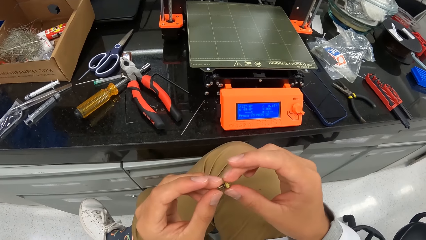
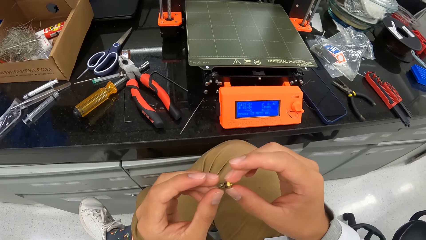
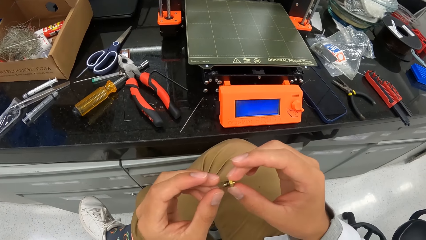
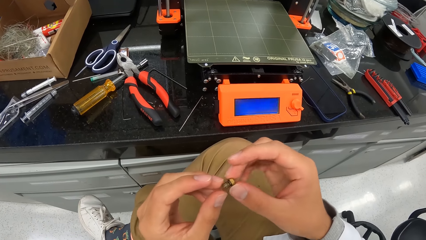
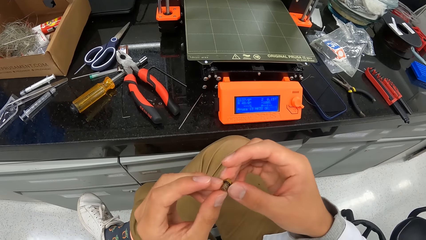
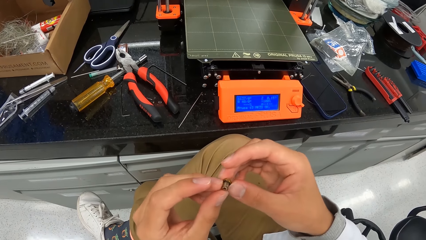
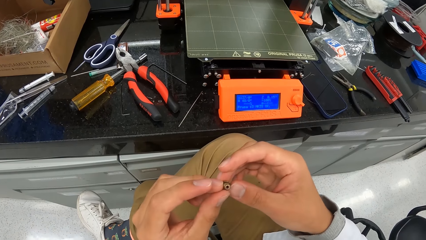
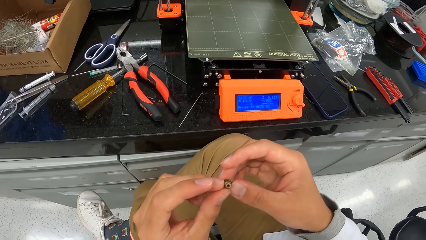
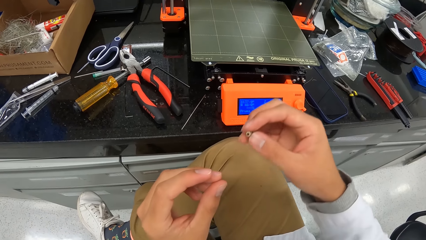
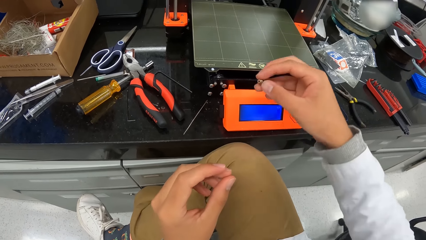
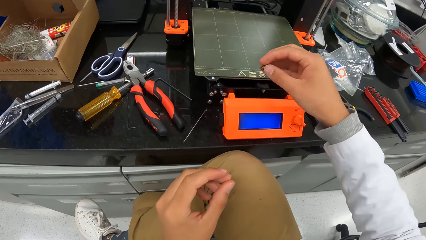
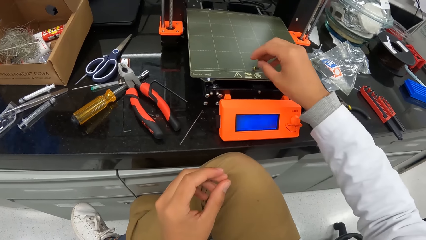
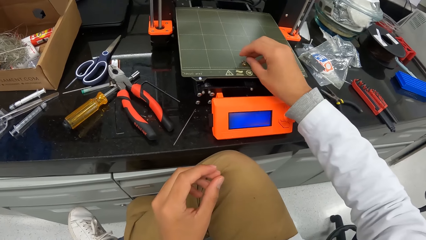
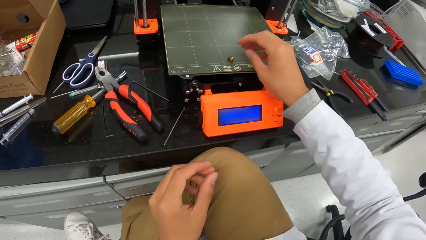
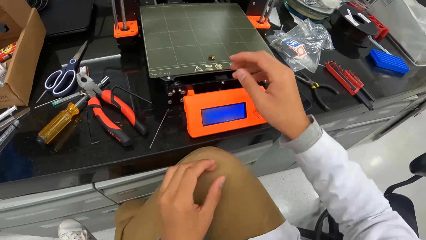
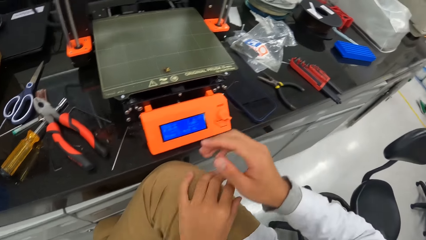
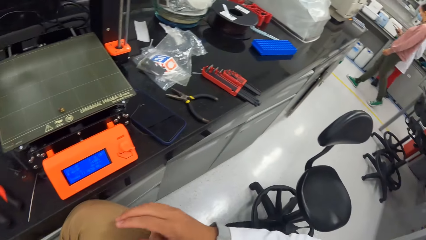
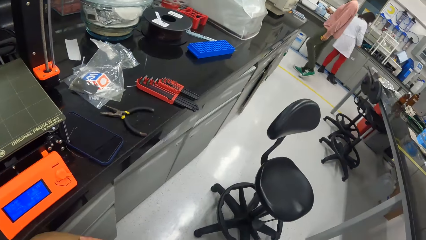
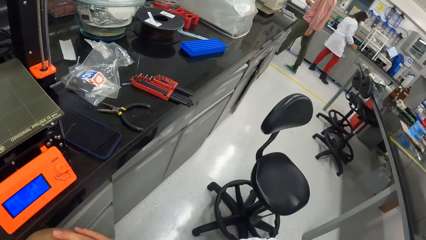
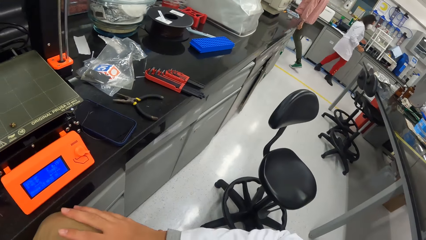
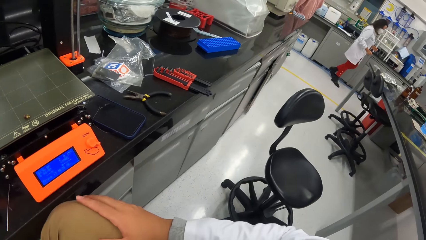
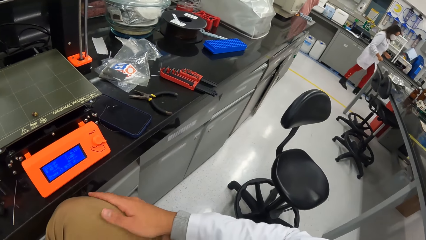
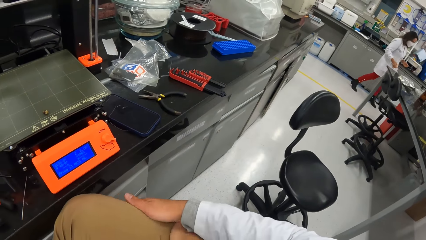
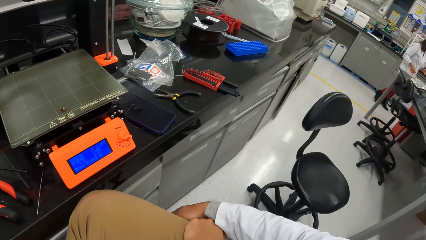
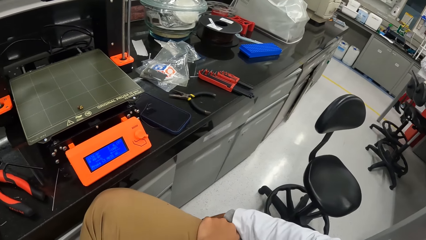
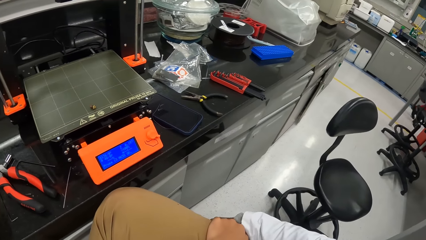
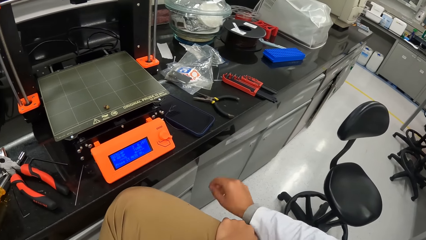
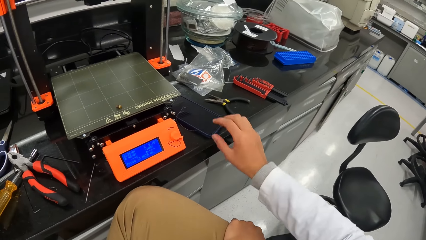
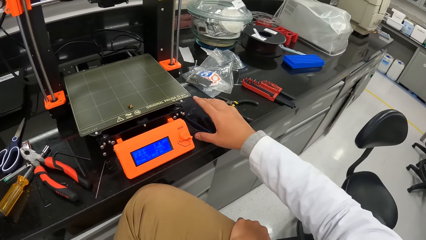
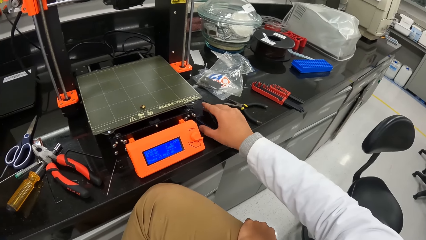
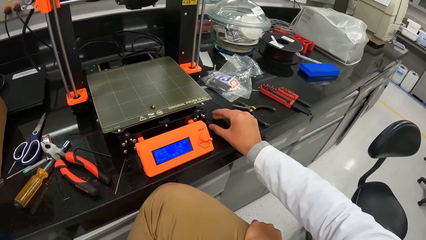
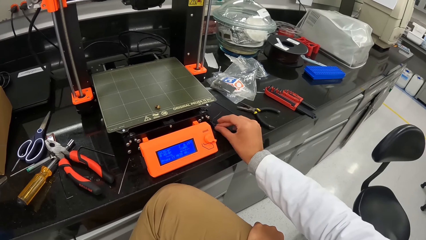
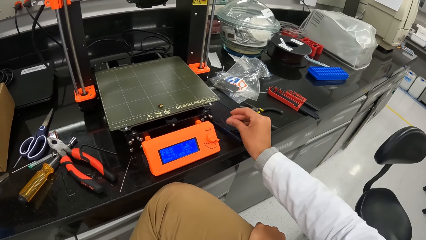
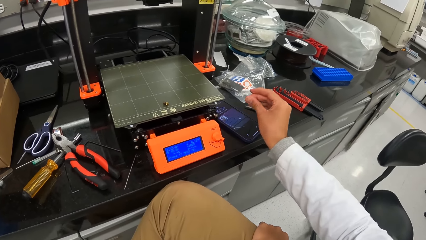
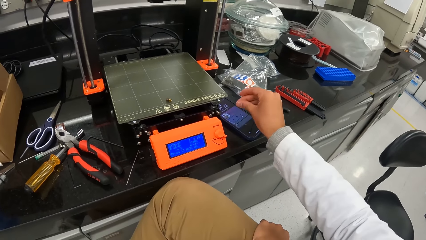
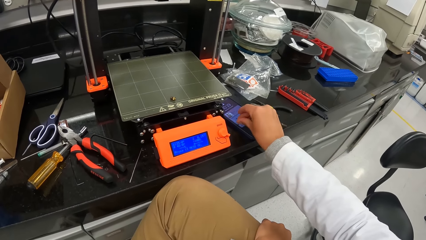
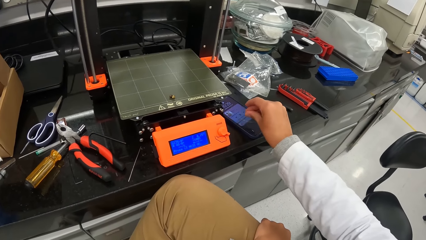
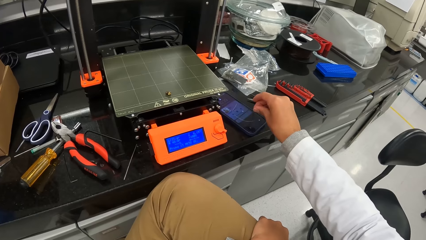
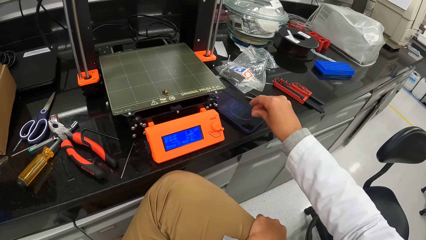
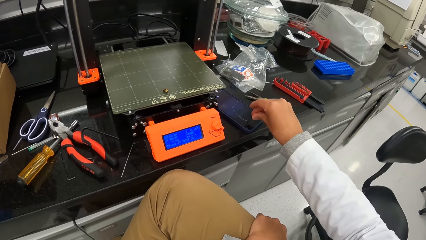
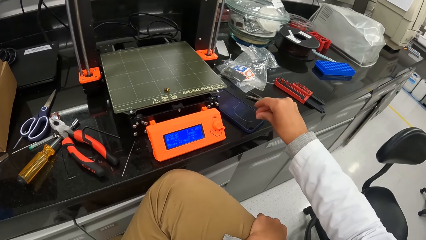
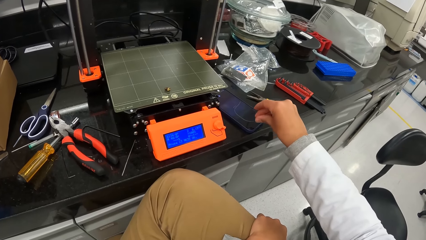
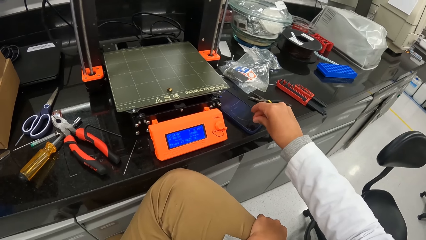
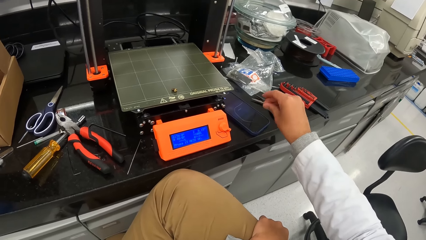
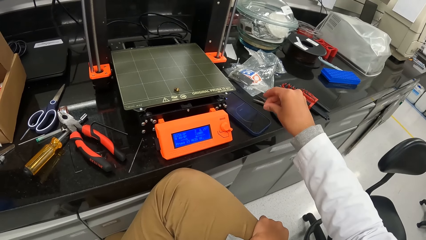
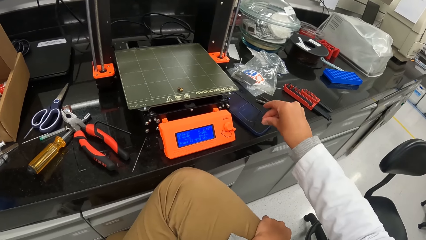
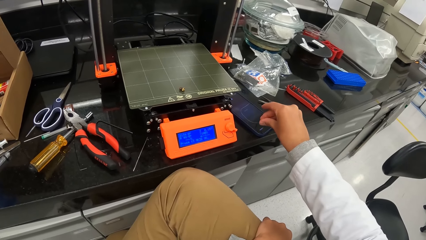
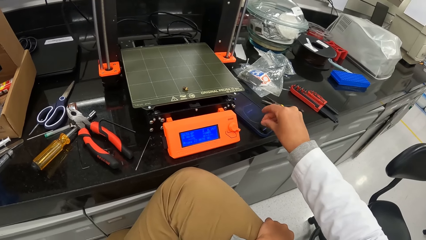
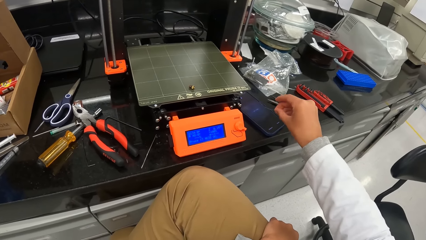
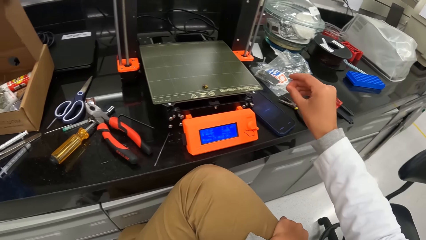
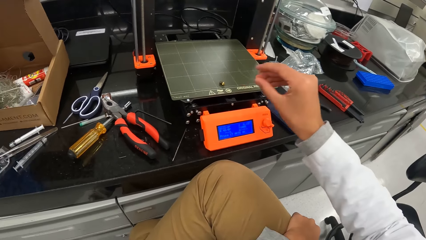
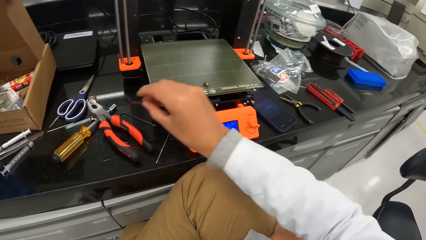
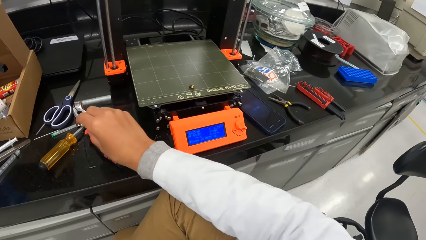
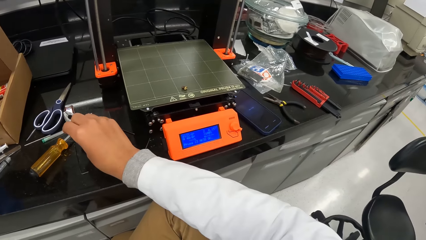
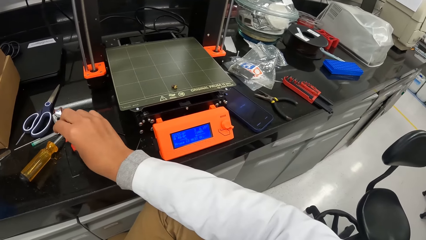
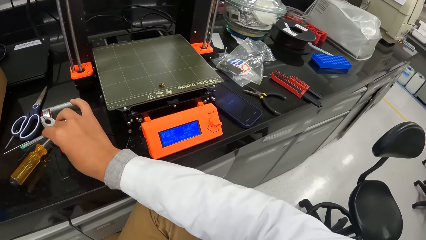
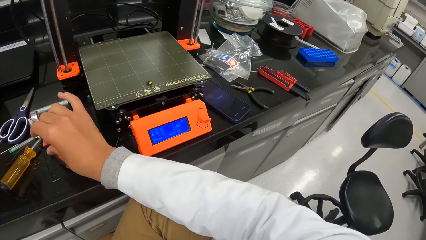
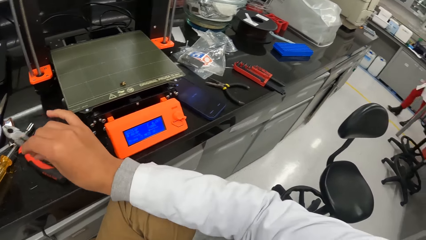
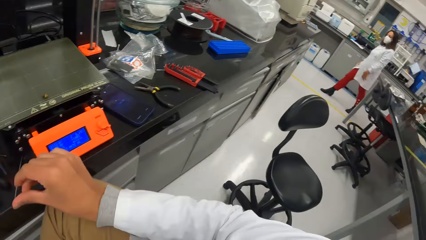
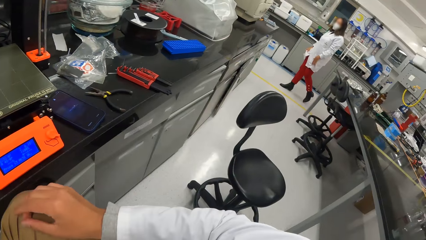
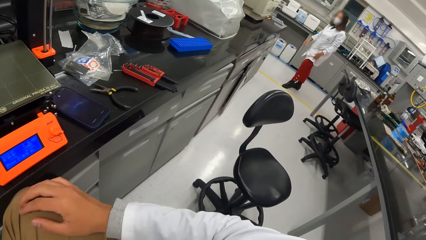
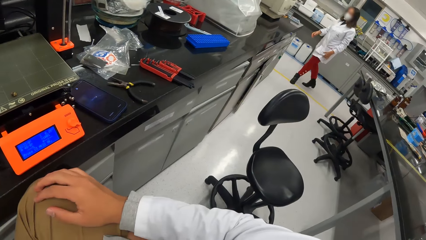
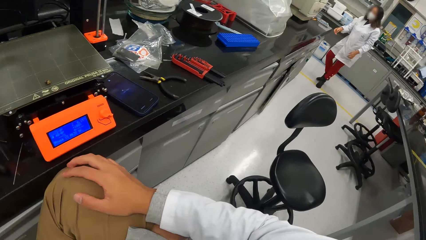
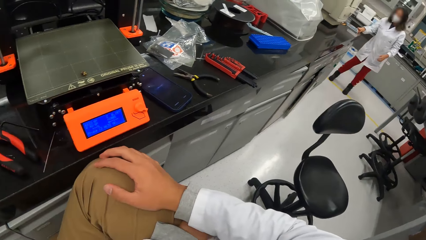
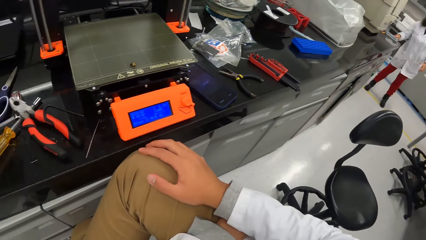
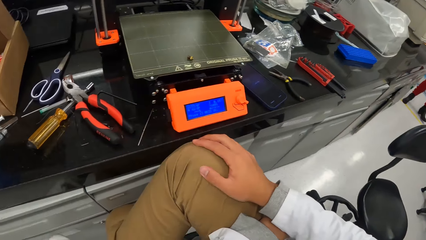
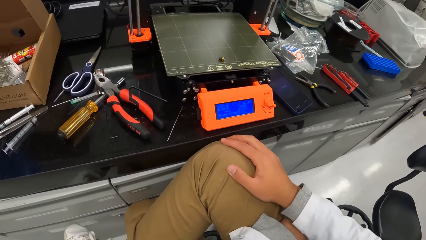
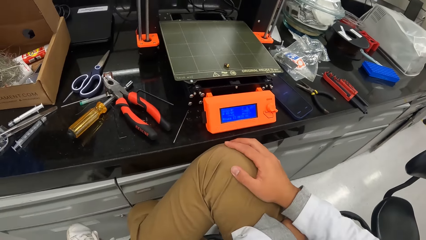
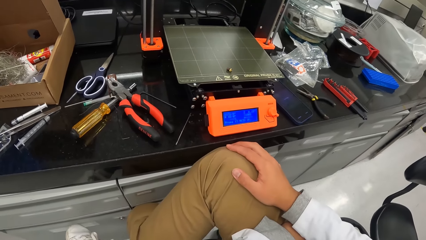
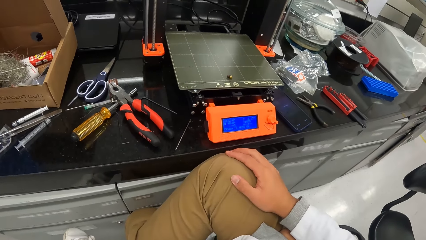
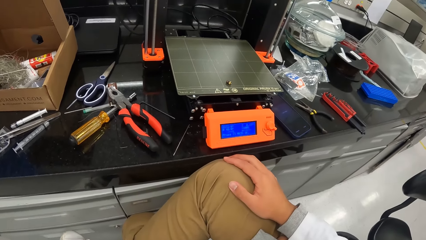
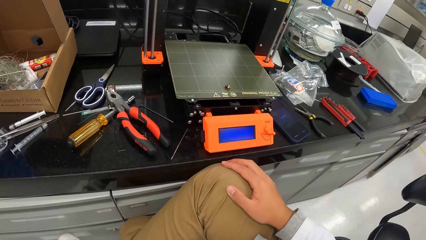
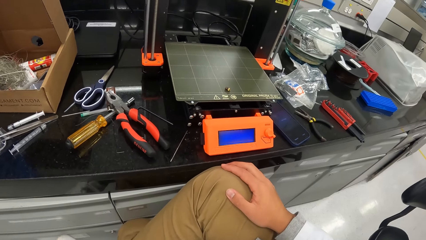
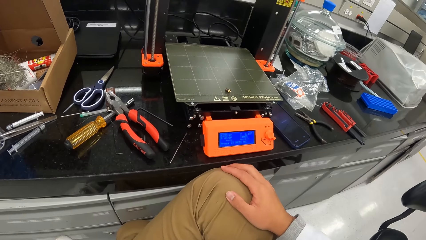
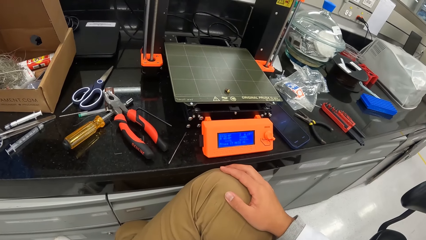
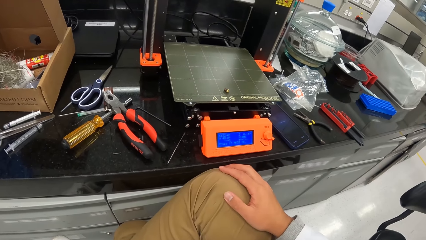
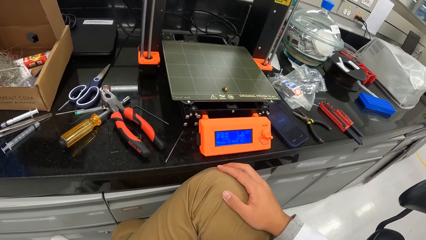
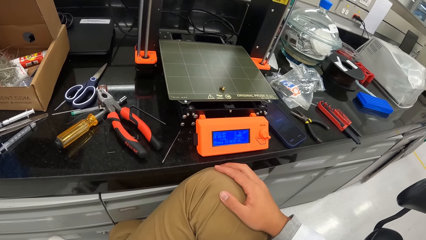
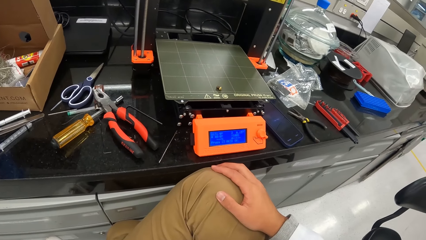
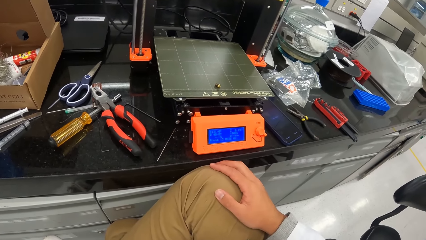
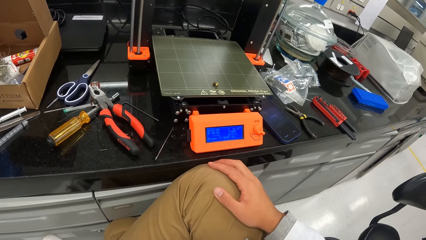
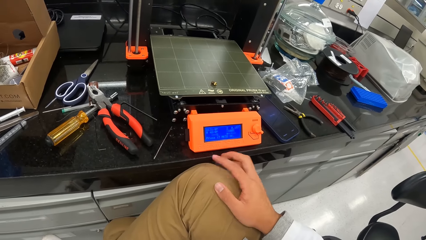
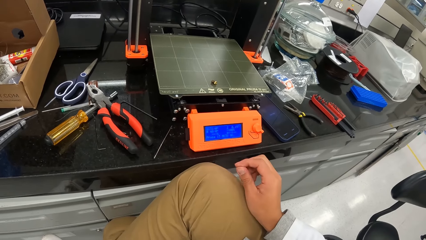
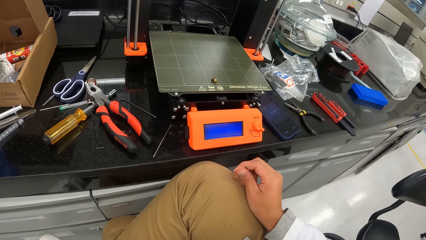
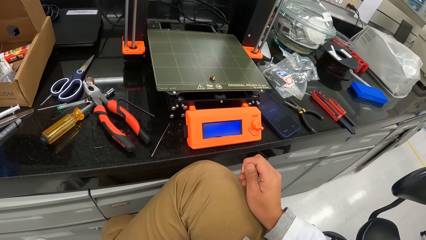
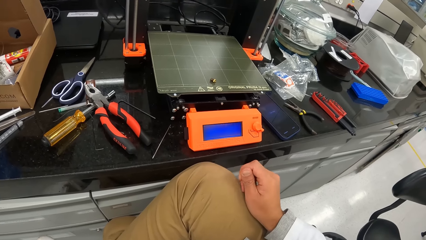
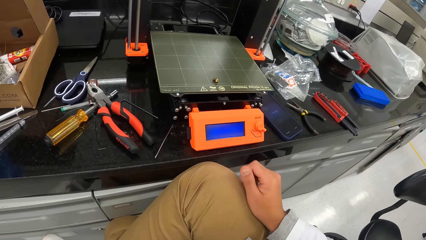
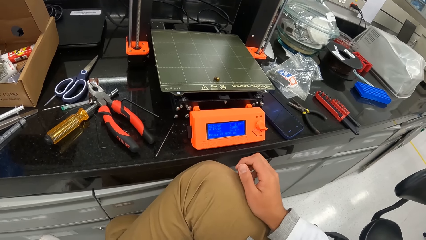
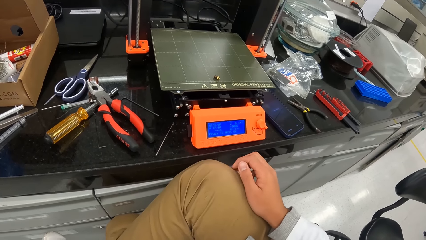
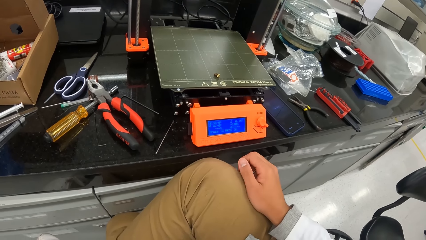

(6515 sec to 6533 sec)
The camera wearer drops the screw on the heated bed of the 3D printer with his right hand. A woman walks in the room. The camera wearer operates a mobile phone on the cabinet top with his right hand. He touches the wire on his phone. He moves the wire strand on the mobile phone to the cabinet top with his right hand. He puts down the wire. He puts his hand on his lap. He looks at the machine.
